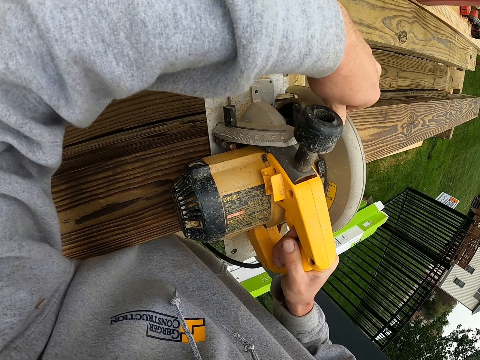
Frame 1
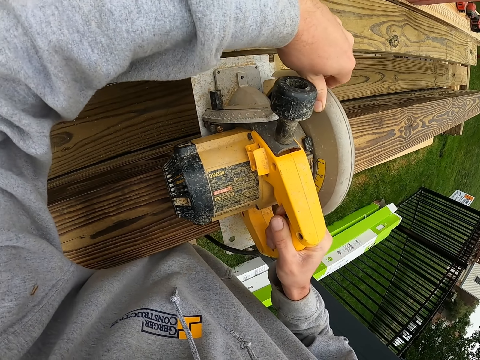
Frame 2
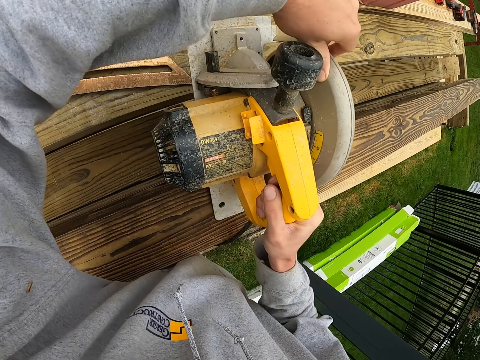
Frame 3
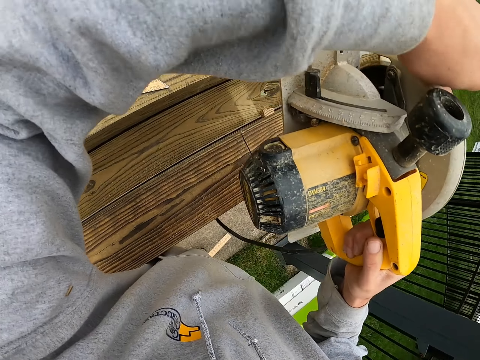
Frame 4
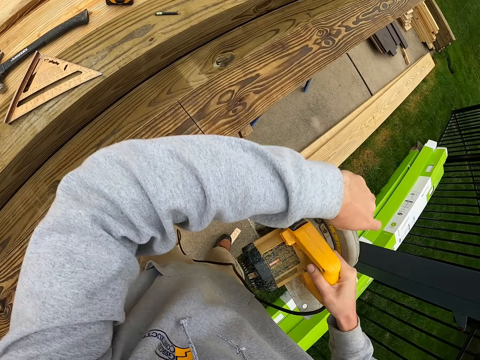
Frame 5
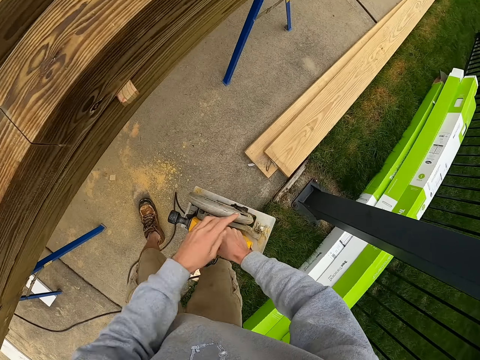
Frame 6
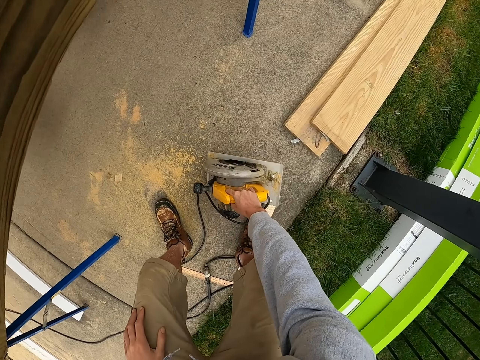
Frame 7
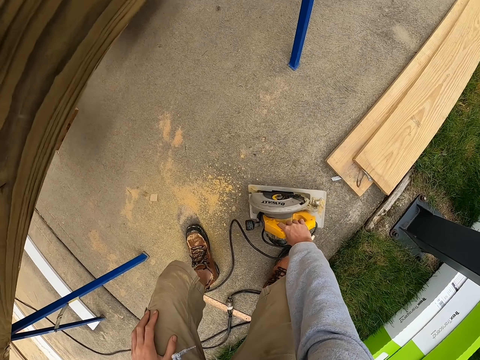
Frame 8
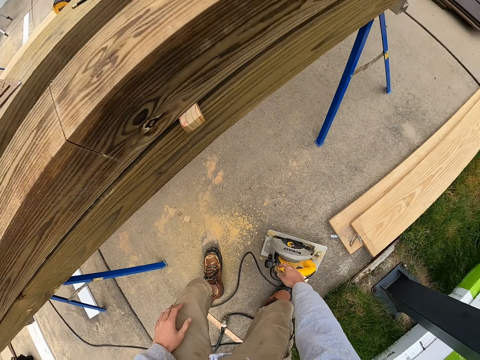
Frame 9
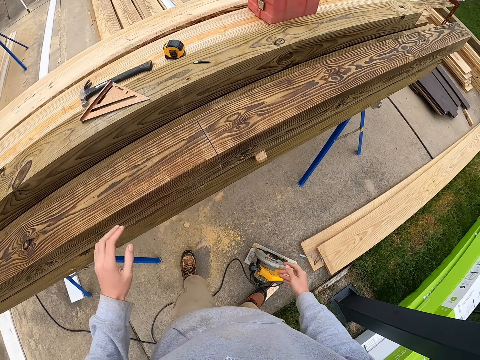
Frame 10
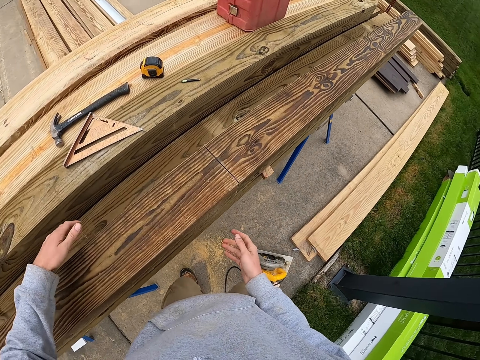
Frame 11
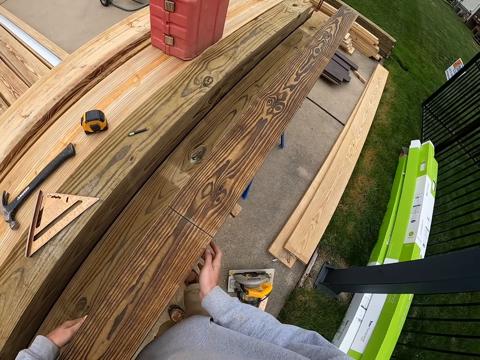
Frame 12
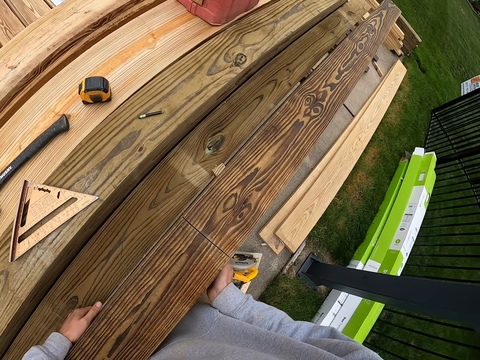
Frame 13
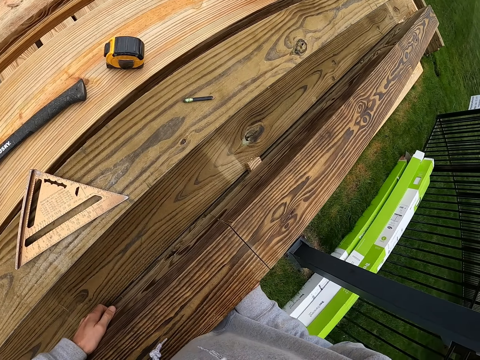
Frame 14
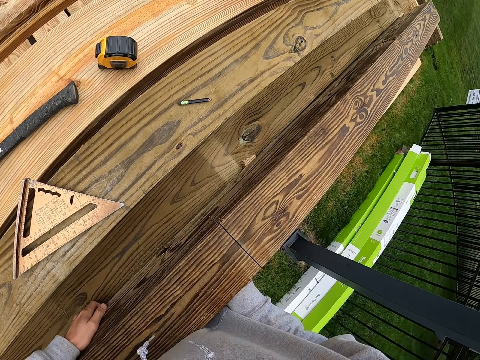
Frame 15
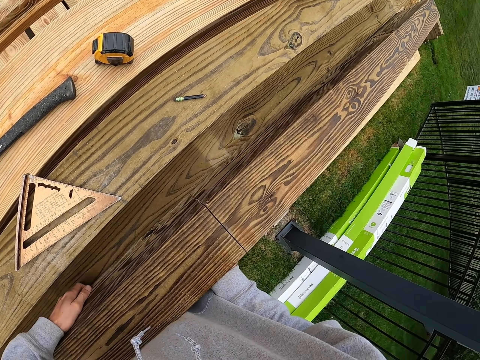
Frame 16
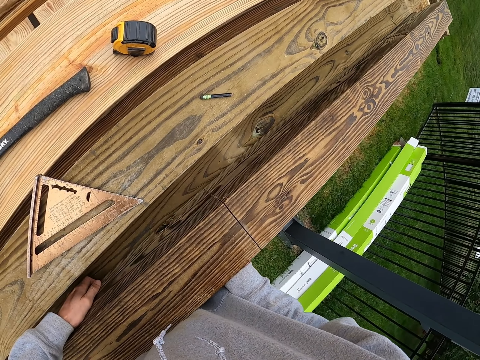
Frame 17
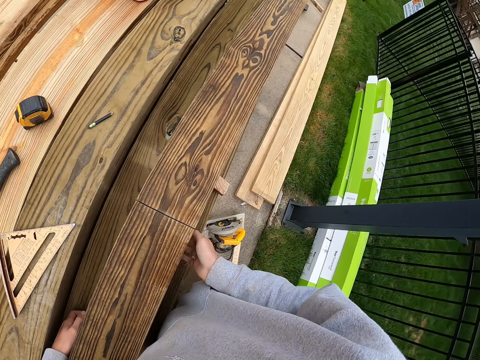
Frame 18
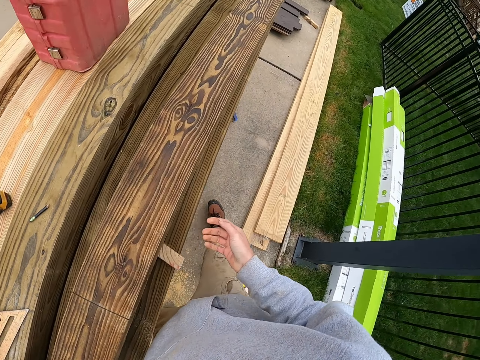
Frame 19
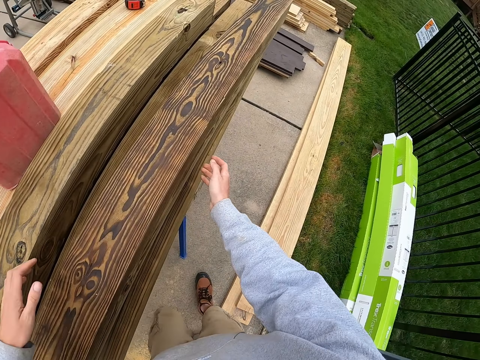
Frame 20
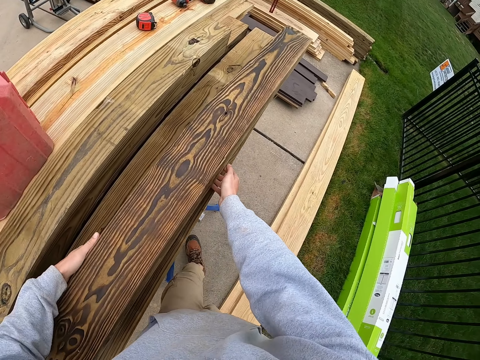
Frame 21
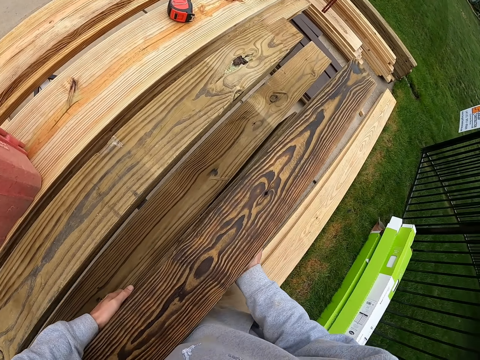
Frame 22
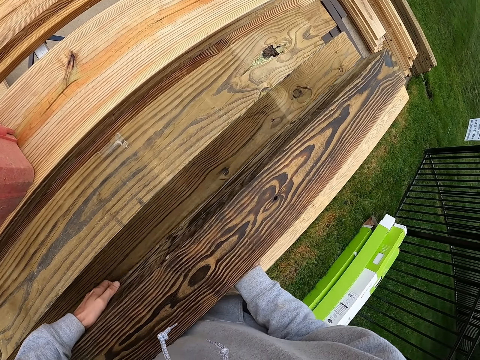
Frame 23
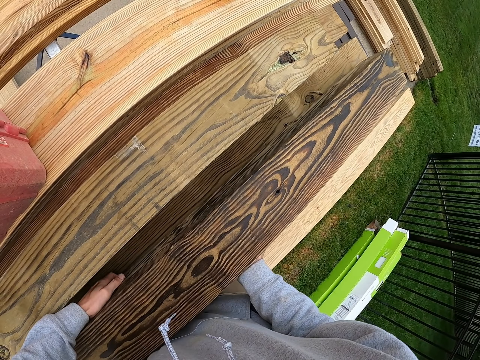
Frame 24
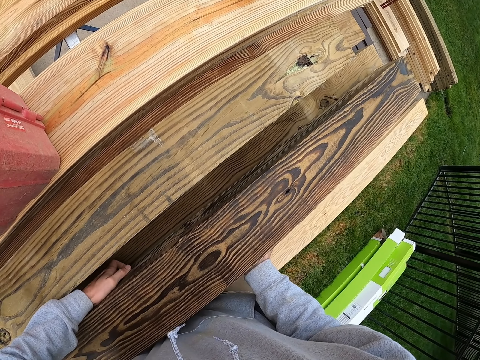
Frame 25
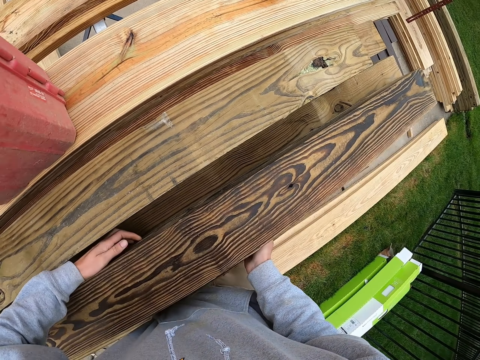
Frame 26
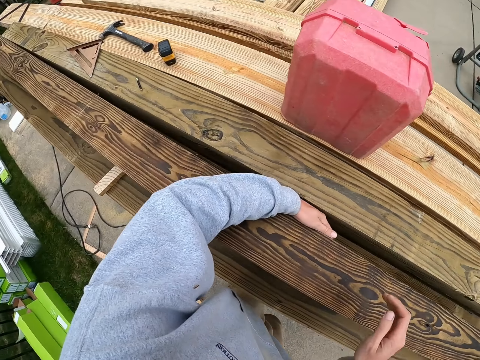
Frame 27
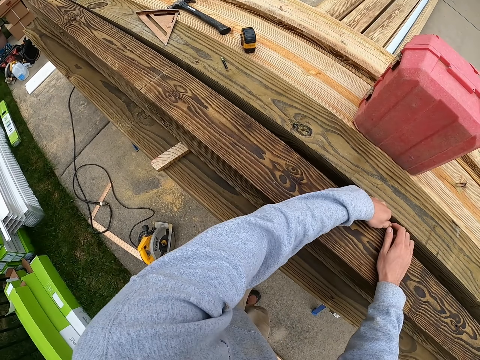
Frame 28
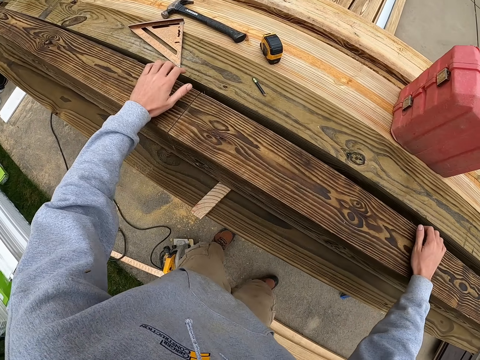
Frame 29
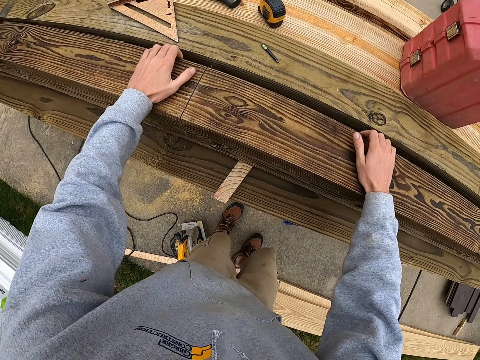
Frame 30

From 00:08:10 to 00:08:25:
The camera wearer places the circular saw on the floor. They move the timber.

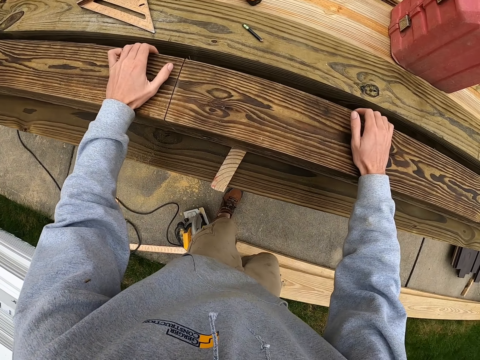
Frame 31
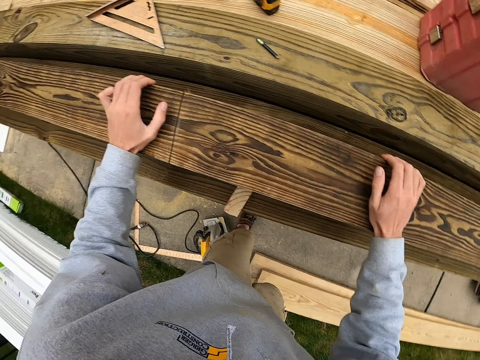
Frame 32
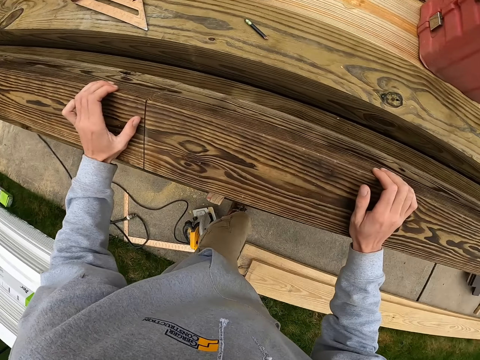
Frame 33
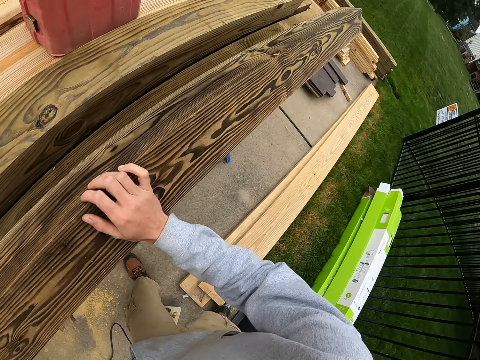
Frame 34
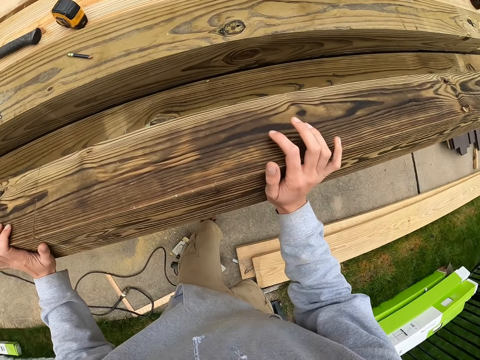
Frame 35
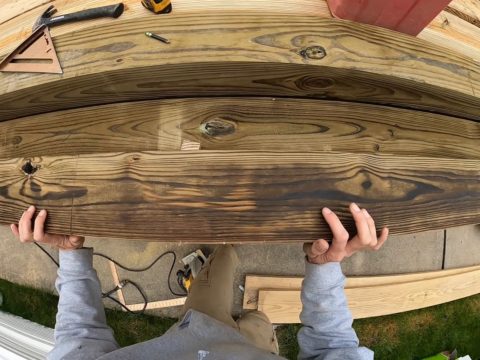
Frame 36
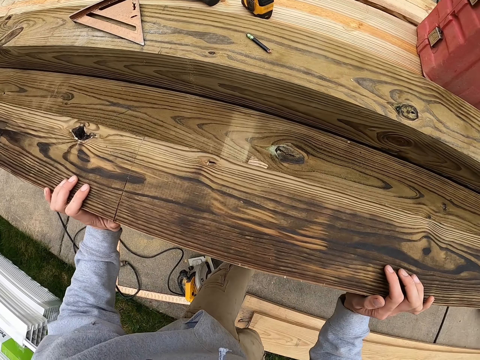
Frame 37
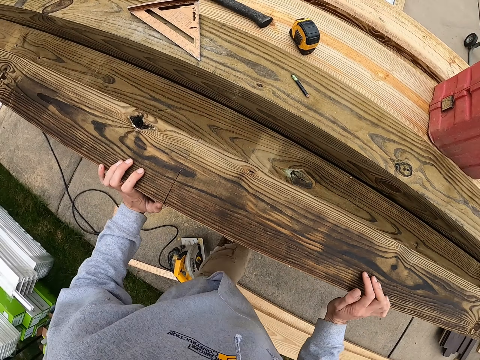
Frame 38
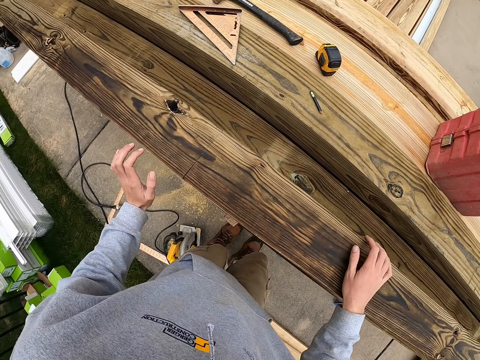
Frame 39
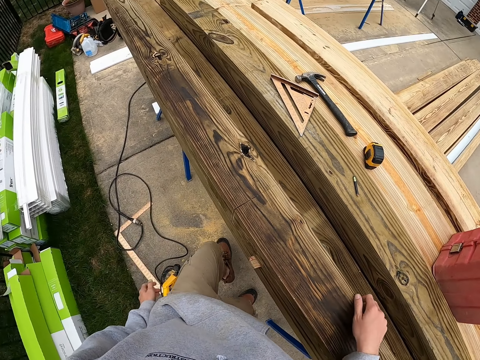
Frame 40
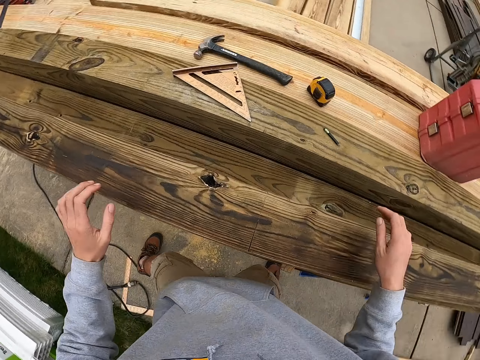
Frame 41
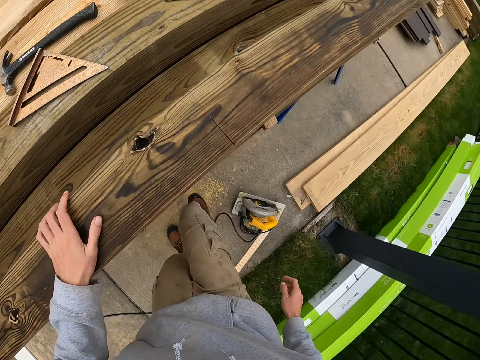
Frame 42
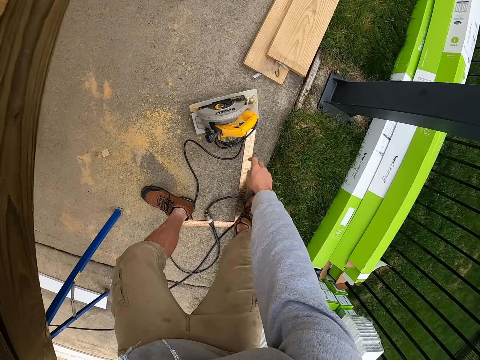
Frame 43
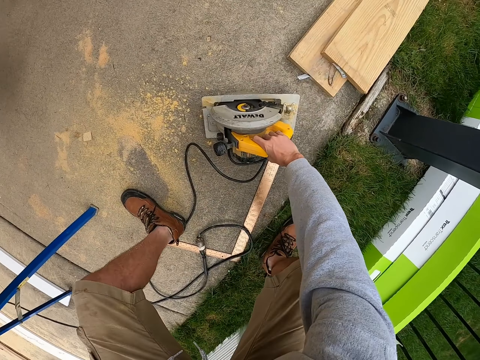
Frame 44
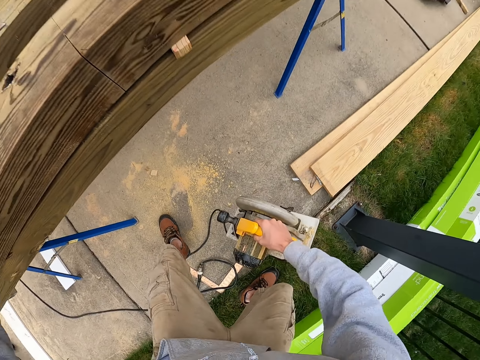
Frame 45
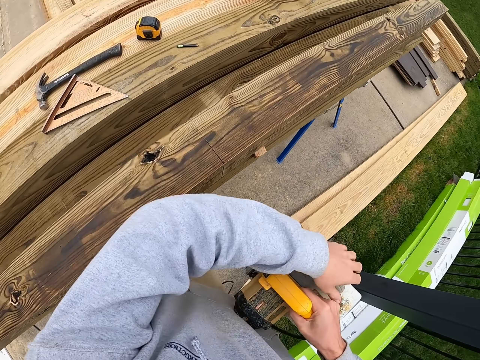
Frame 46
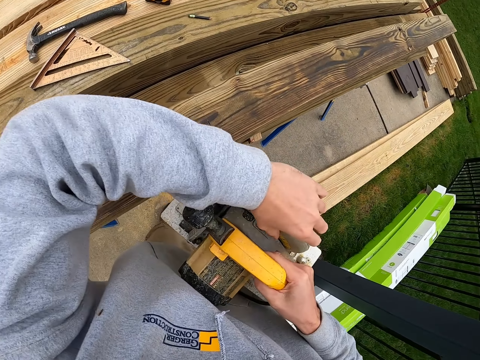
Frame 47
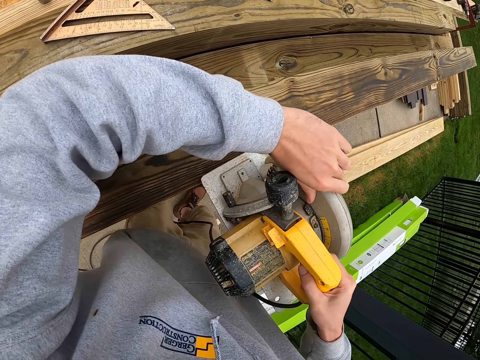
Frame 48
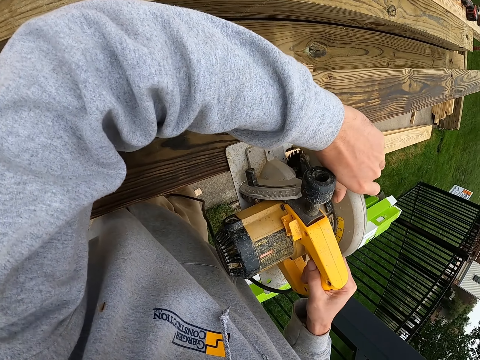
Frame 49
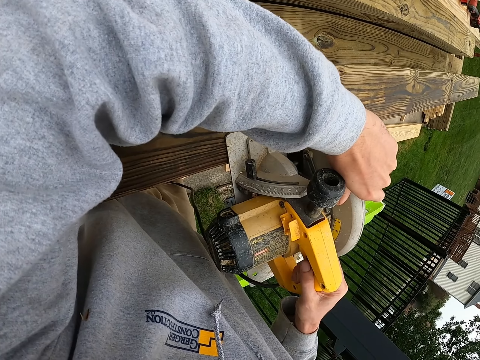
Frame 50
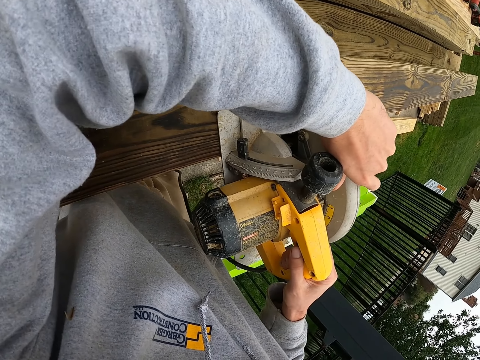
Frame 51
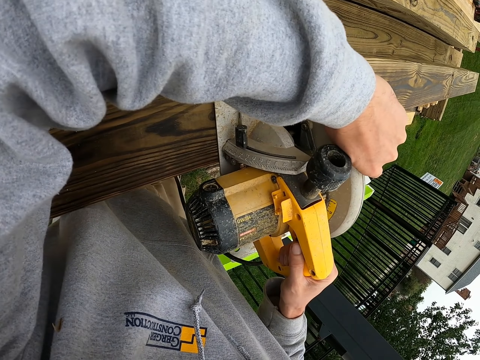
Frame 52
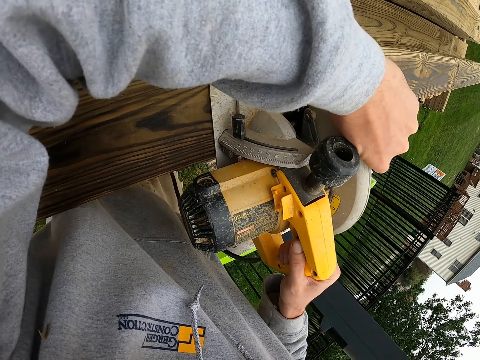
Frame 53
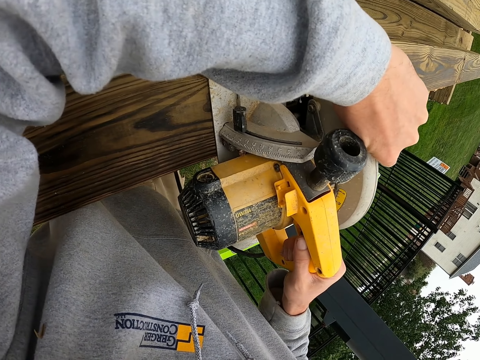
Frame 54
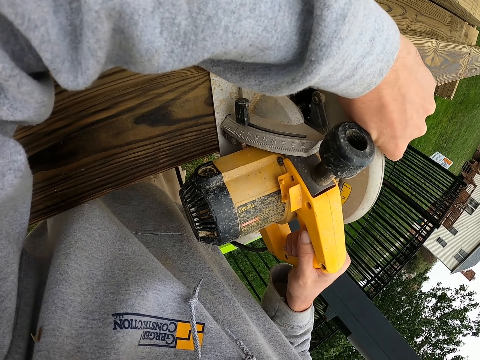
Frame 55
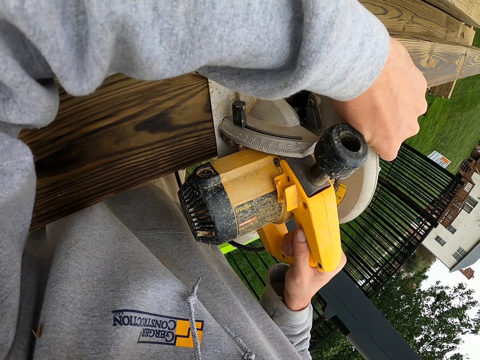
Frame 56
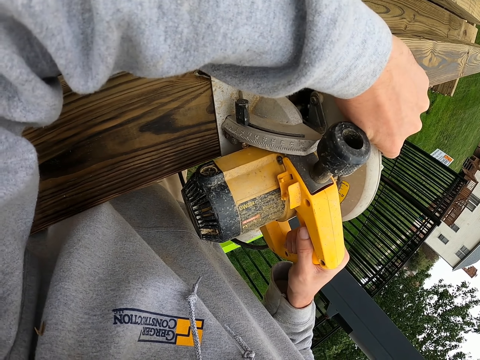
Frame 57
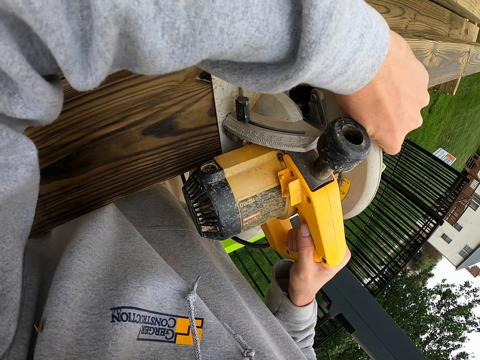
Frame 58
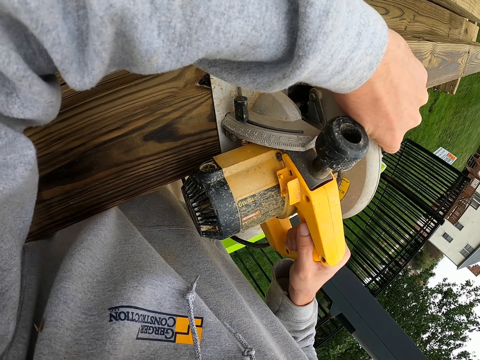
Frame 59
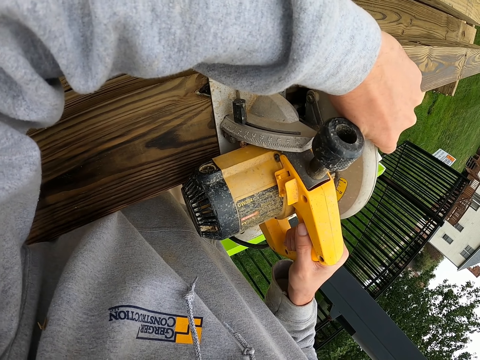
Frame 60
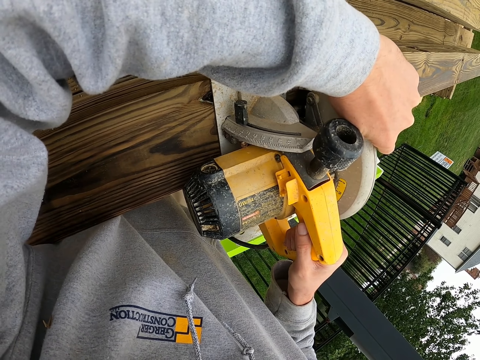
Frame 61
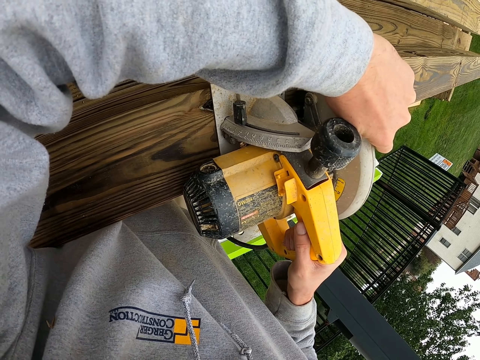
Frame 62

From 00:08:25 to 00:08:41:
The camera wearer picks the circular saw from the ground. They place the circular saw on the timber. They cut the timber.
